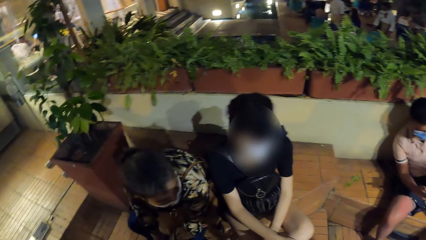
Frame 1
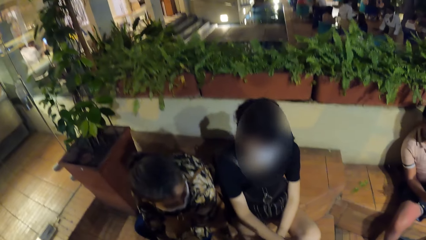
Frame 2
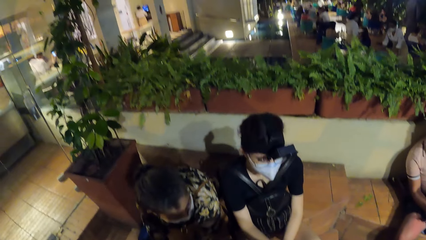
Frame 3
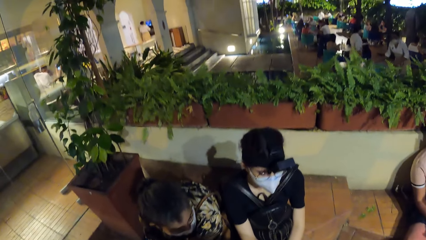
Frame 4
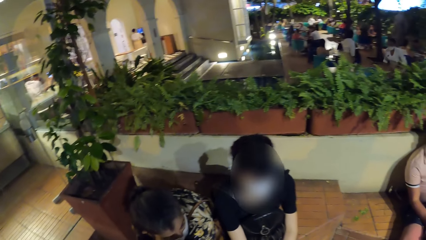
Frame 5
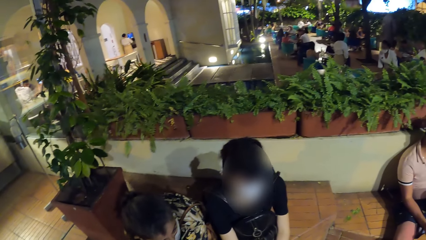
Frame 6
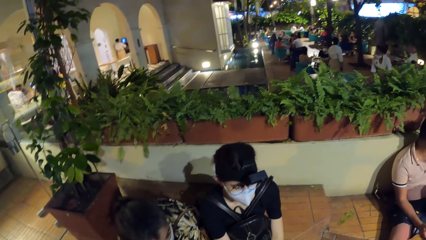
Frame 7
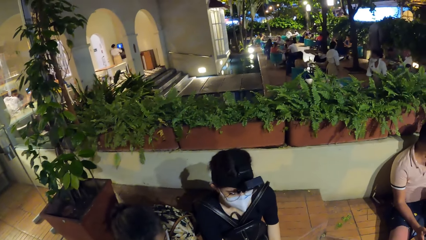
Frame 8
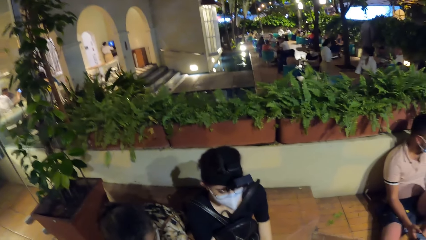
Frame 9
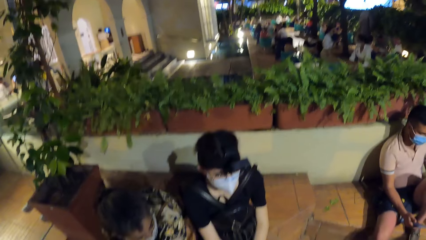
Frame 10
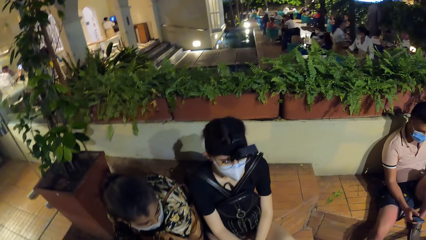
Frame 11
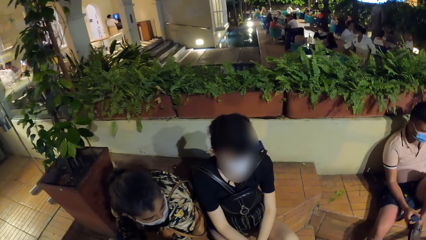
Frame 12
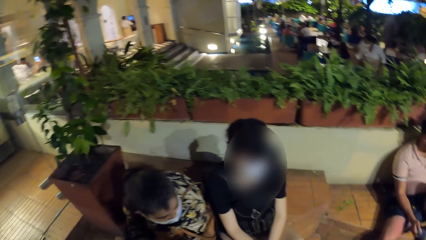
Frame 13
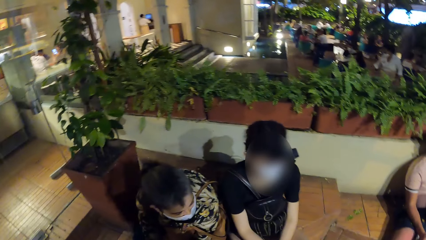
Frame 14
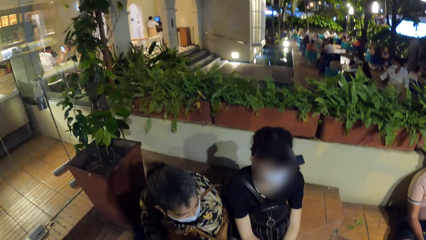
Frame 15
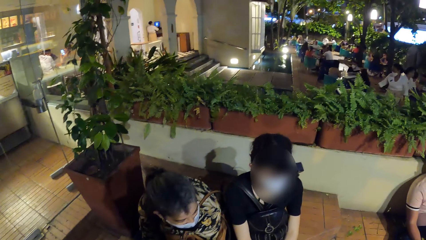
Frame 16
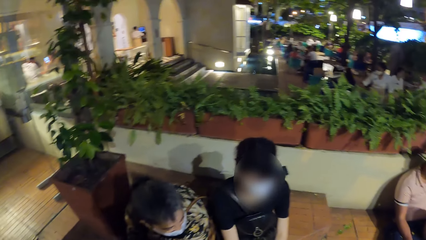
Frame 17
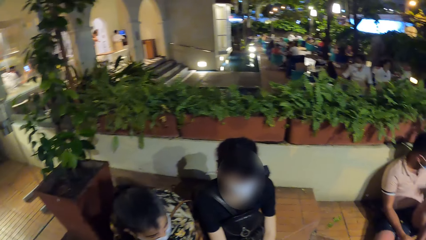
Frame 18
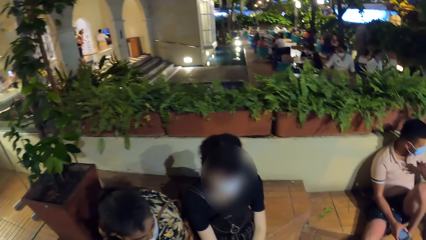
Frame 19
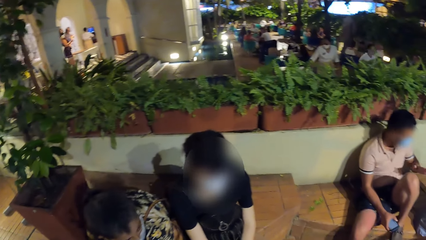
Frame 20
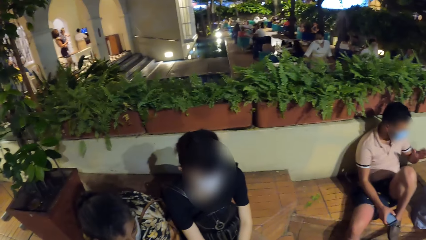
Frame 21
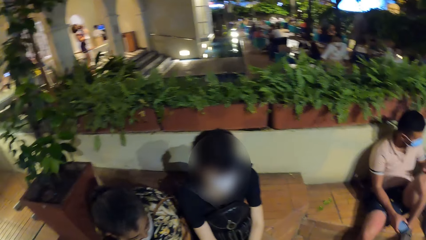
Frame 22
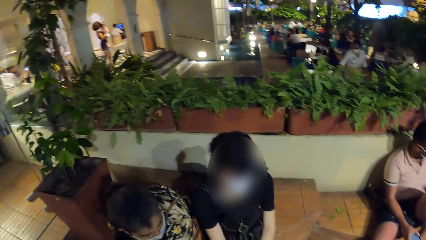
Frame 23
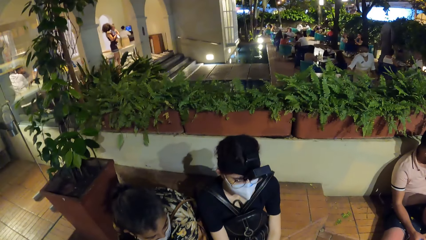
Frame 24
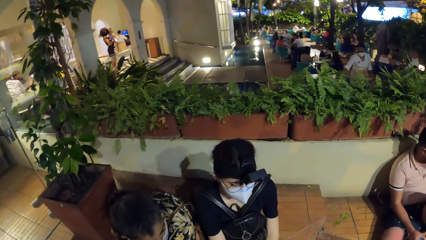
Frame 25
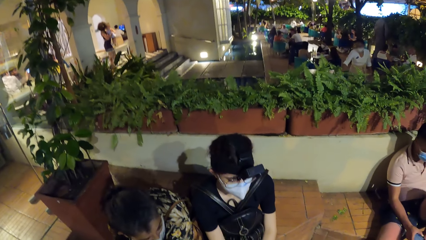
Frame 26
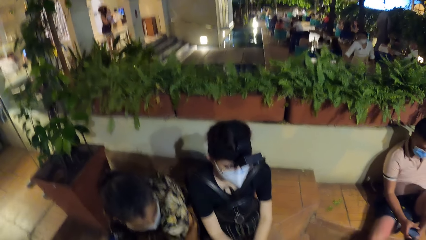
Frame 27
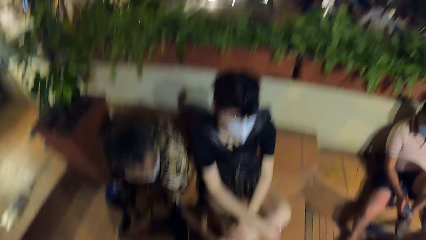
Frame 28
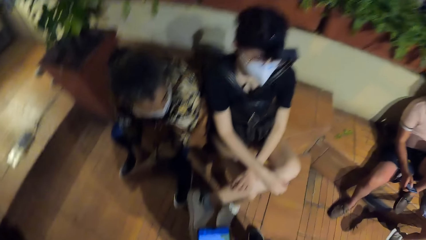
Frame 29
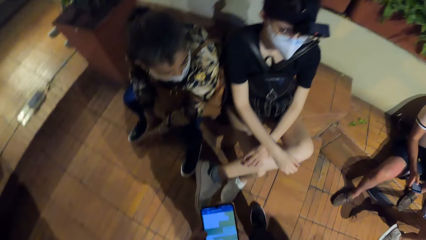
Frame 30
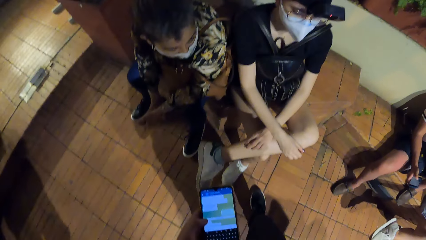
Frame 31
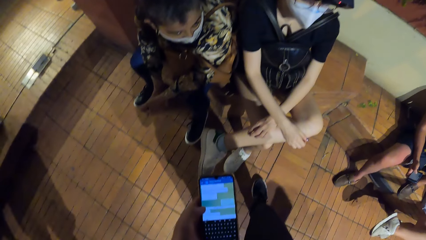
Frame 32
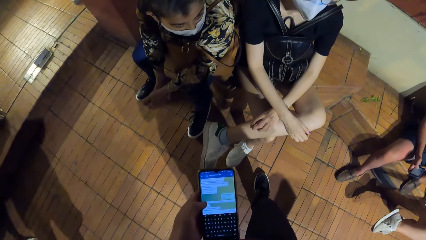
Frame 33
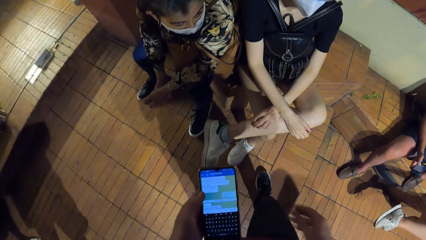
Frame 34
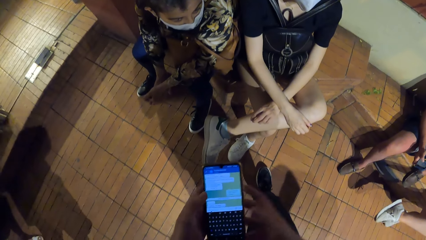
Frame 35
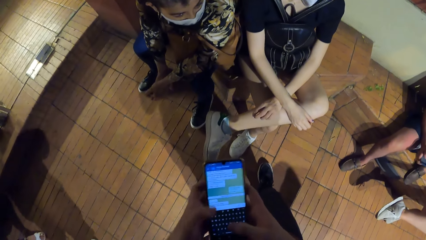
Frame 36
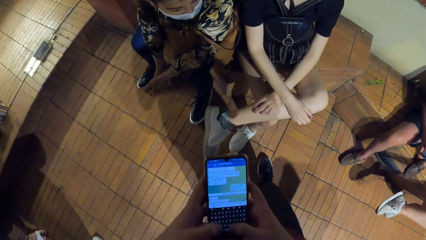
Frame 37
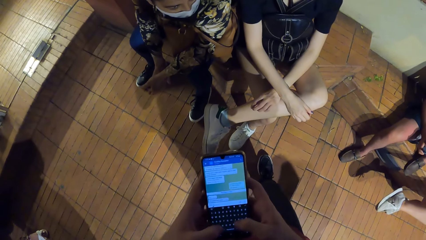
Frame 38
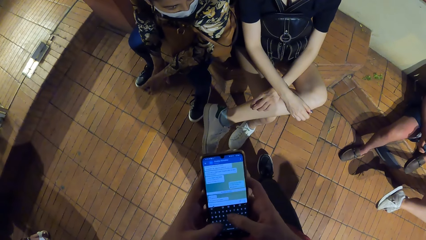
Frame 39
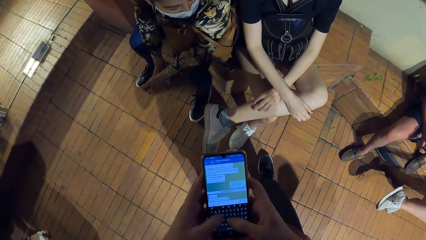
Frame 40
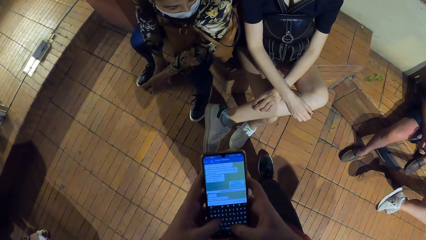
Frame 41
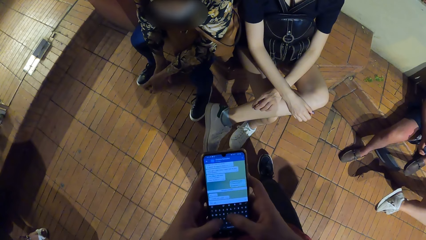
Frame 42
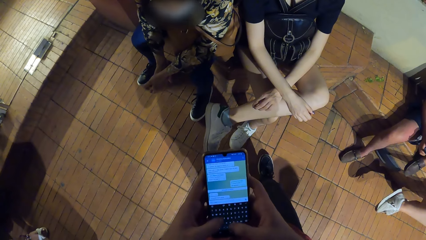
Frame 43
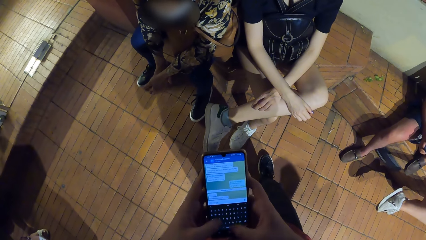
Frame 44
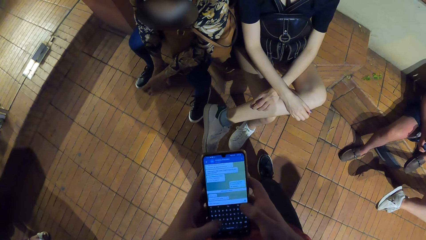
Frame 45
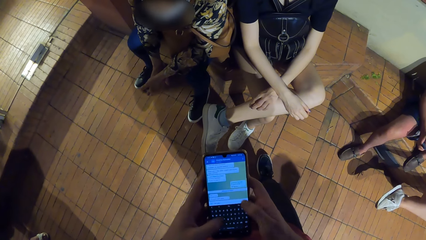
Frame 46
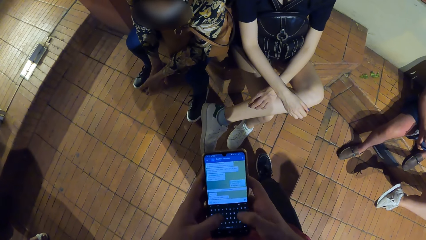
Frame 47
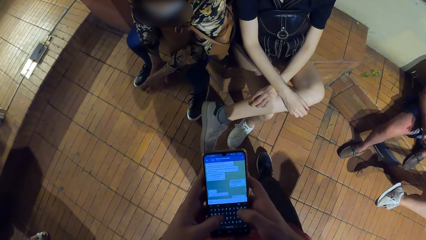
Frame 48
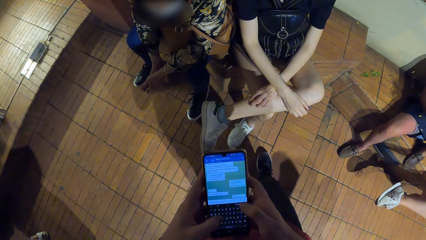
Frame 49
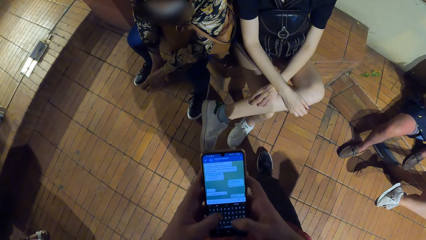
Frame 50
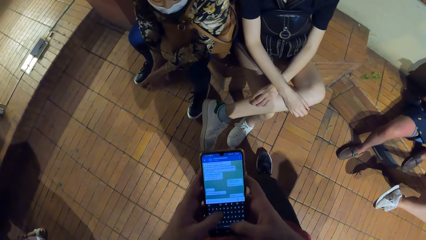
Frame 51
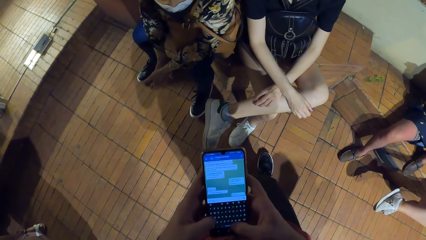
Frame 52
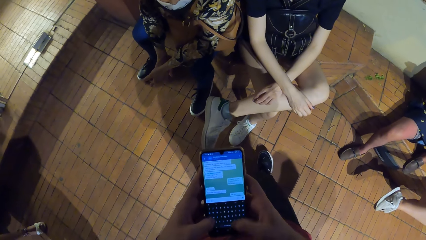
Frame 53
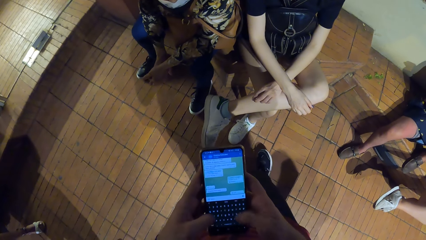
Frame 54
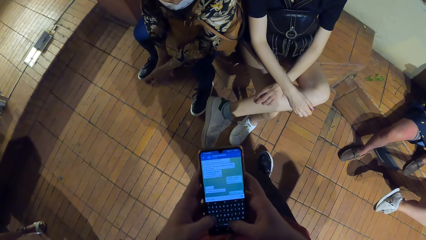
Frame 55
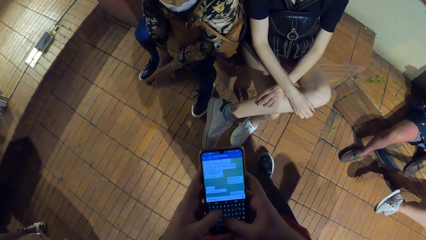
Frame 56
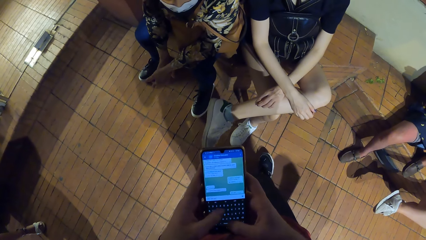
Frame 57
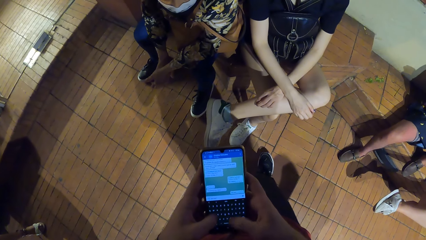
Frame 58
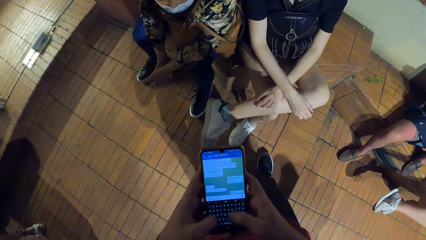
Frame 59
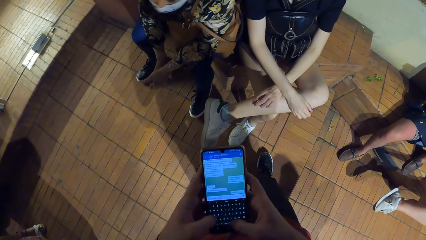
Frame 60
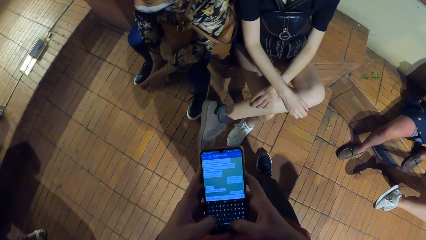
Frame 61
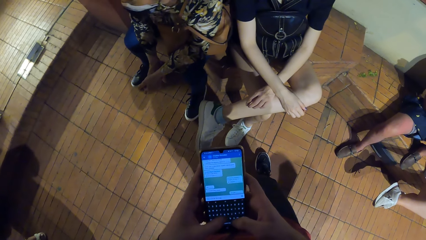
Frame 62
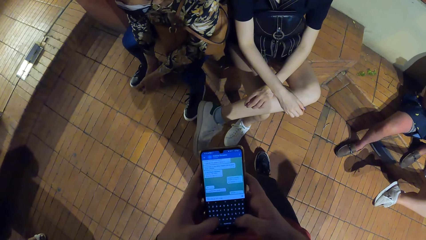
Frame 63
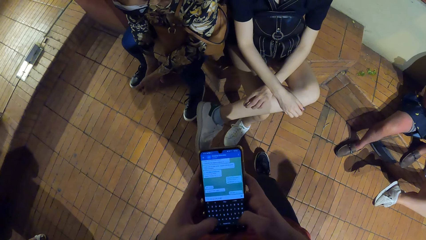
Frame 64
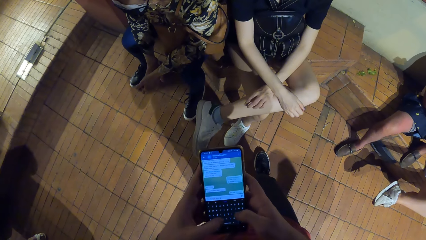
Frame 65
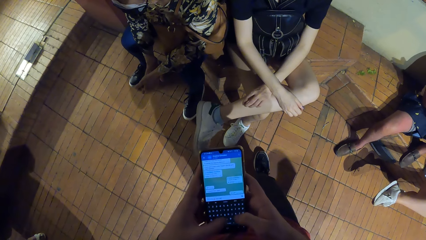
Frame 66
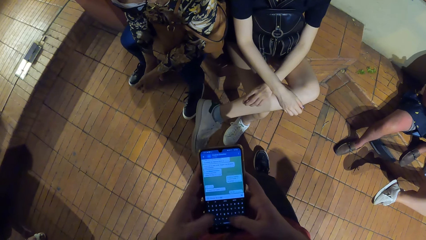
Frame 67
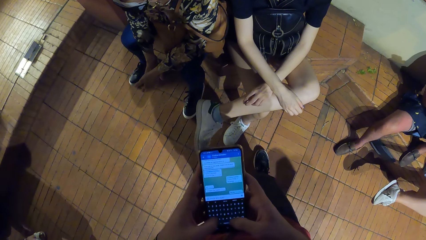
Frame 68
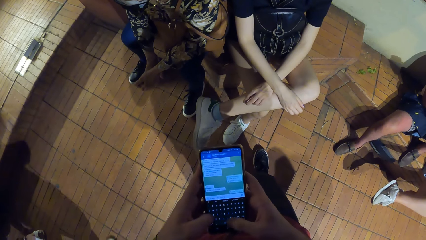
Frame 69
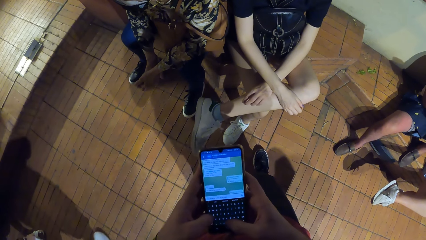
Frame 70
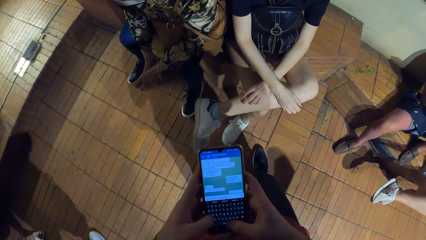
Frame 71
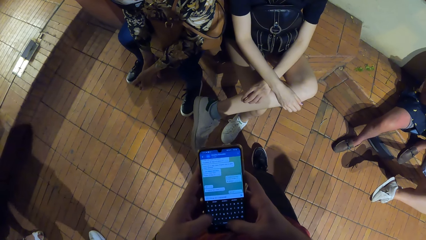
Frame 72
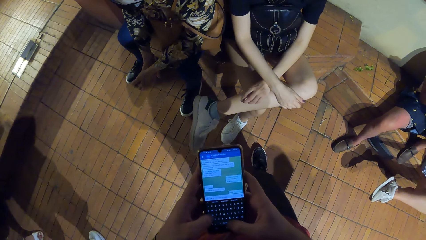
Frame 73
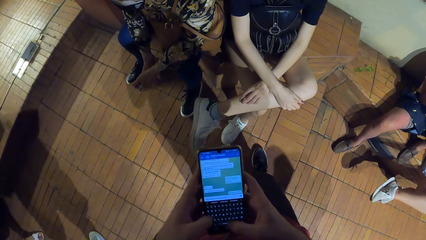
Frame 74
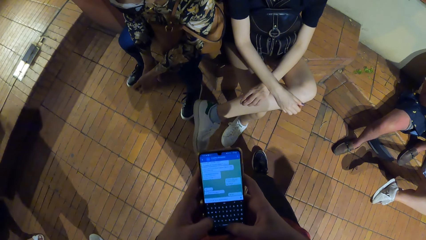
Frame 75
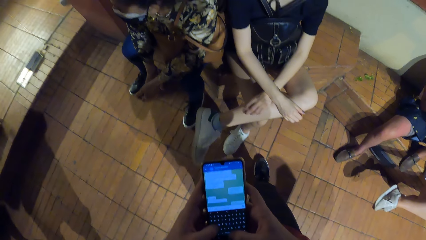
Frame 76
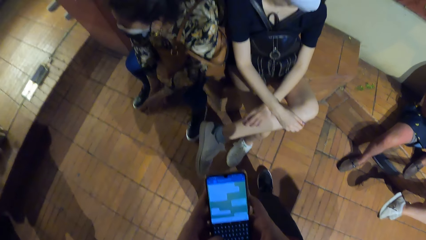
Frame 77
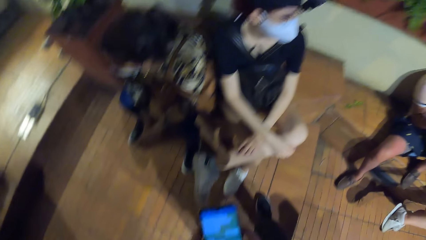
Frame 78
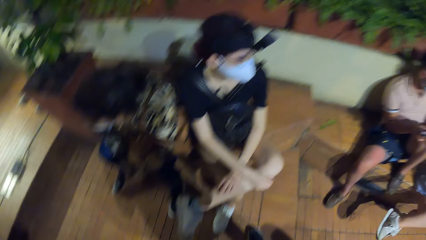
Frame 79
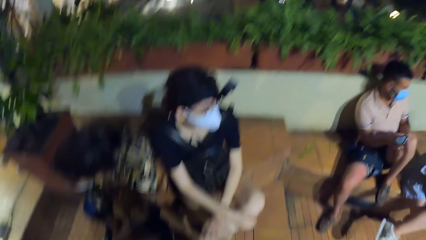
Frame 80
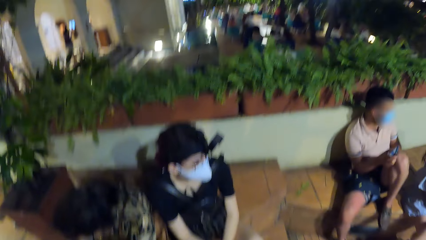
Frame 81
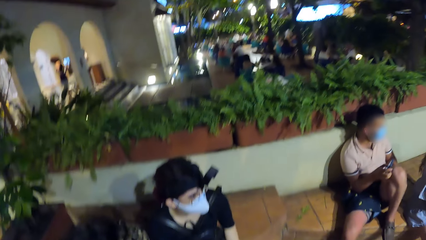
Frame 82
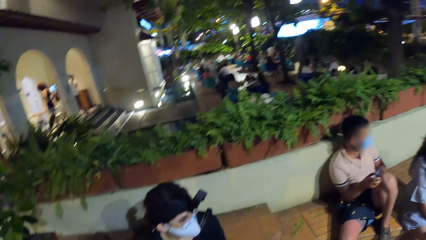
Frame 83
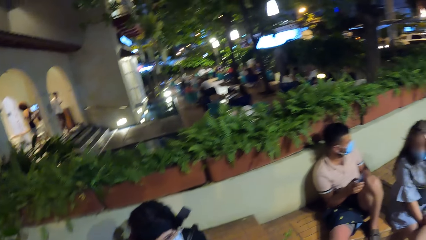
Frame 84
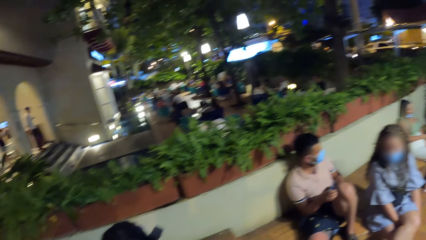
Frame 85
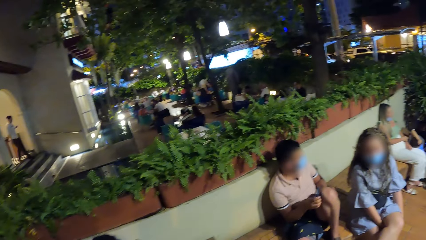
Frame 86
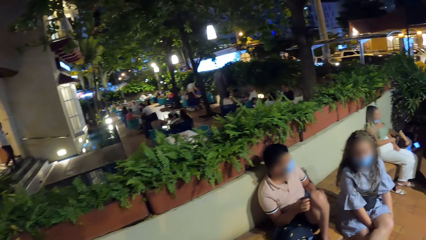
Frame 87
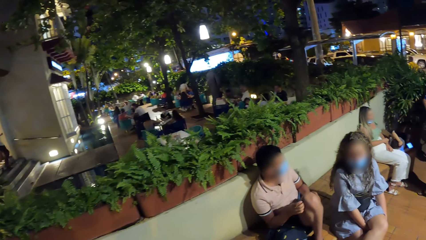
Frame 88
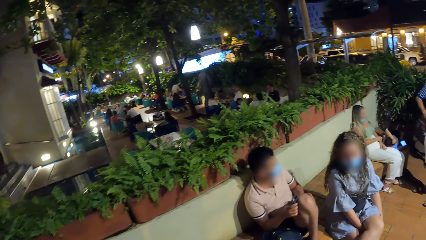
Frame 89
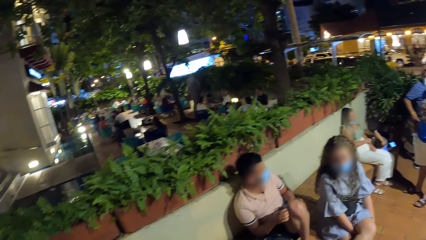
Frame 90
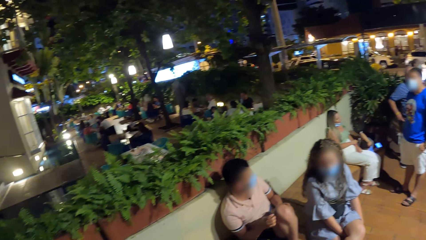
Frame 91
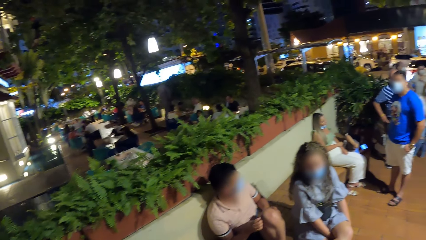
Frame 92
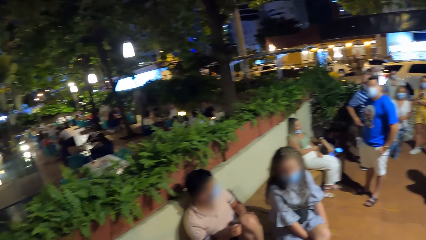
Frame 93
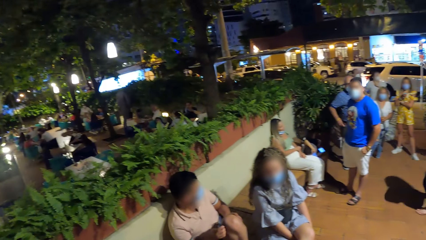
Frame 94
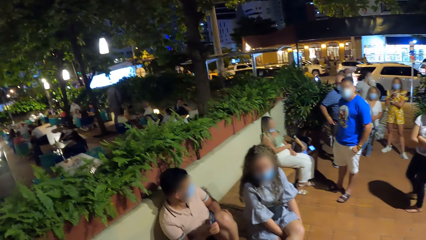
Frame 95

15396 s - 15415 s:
The man gesticulates with his left hand. The camera wearer operates the phone with his left hand. He holds the phone with both hands, operates the phone with both hands. He stands at a restaurant.
